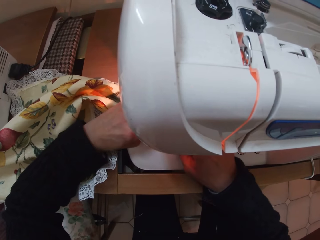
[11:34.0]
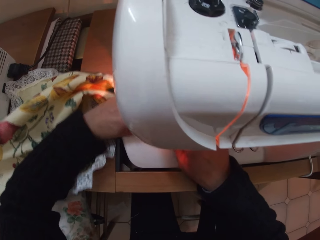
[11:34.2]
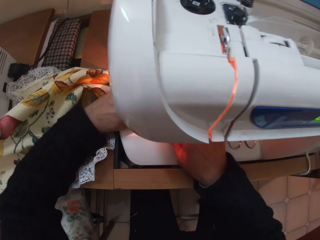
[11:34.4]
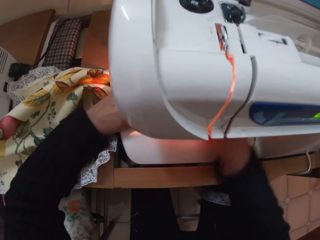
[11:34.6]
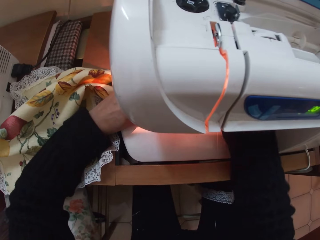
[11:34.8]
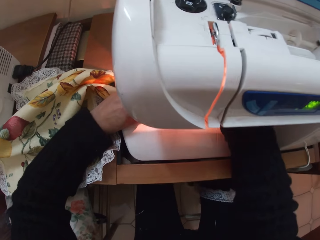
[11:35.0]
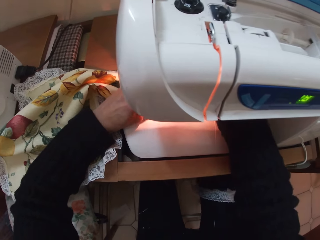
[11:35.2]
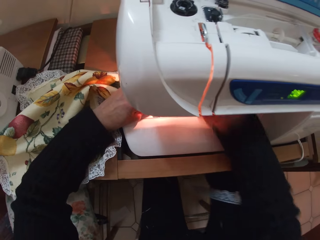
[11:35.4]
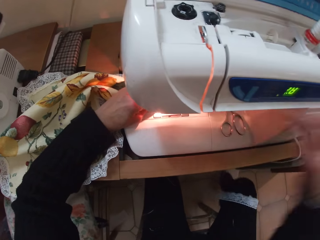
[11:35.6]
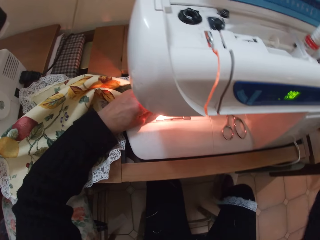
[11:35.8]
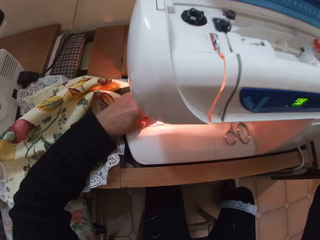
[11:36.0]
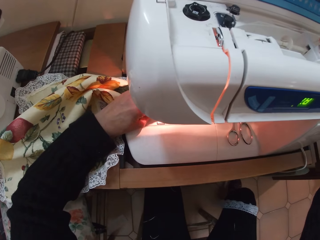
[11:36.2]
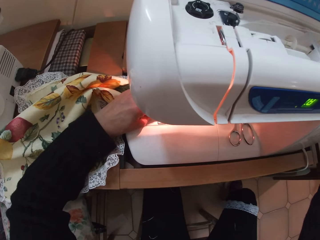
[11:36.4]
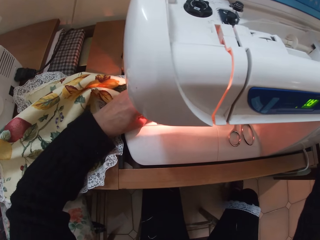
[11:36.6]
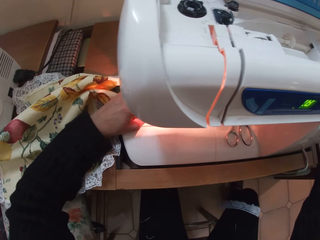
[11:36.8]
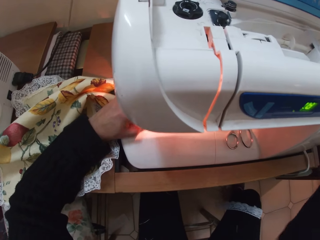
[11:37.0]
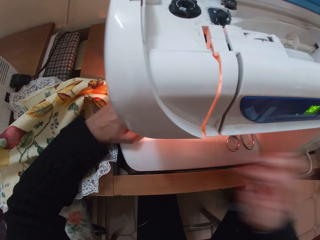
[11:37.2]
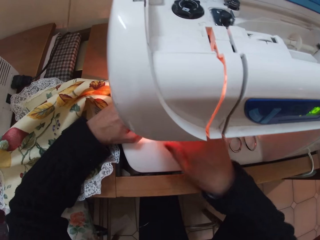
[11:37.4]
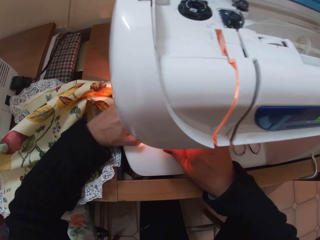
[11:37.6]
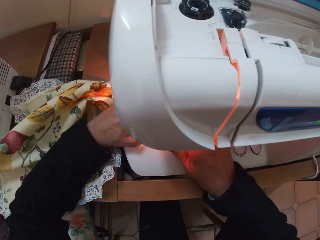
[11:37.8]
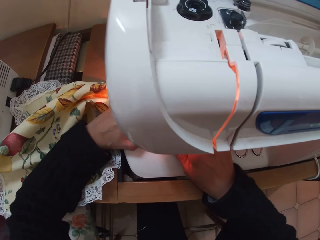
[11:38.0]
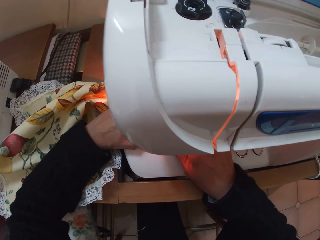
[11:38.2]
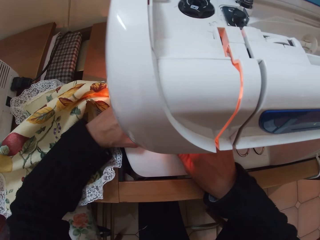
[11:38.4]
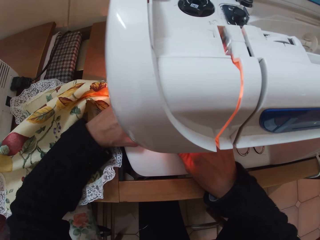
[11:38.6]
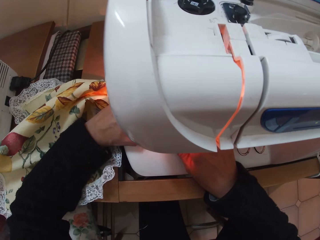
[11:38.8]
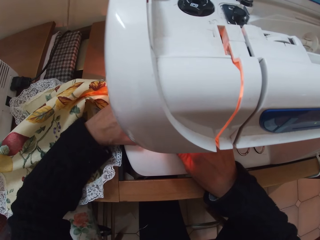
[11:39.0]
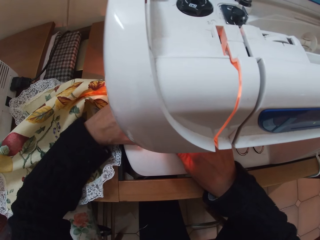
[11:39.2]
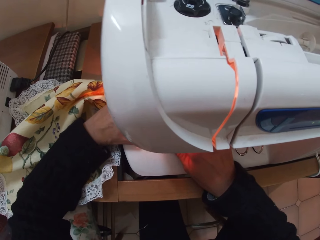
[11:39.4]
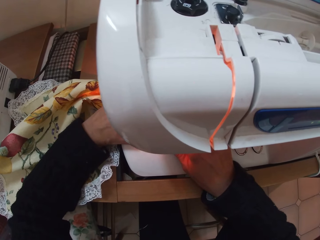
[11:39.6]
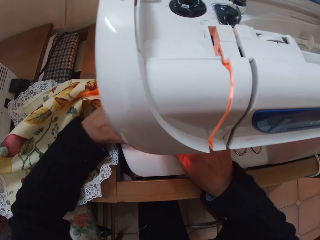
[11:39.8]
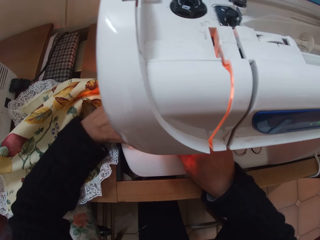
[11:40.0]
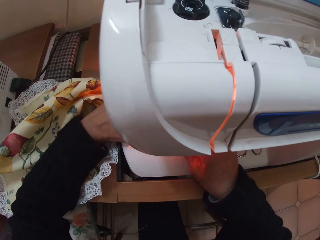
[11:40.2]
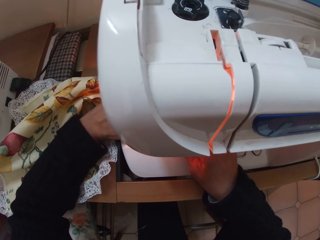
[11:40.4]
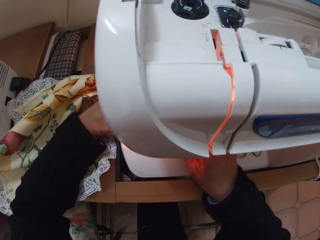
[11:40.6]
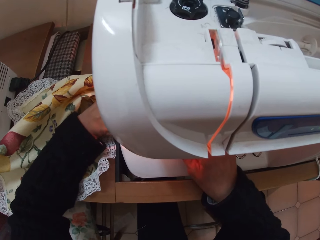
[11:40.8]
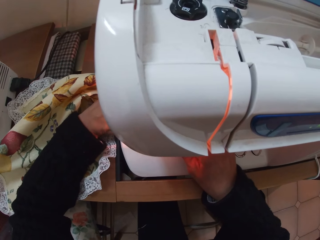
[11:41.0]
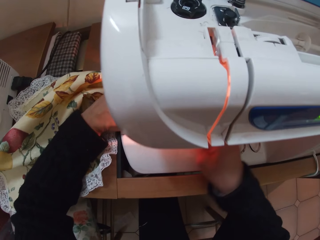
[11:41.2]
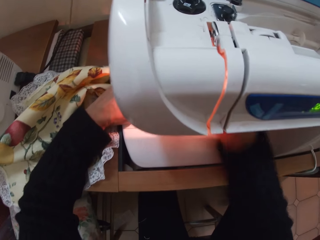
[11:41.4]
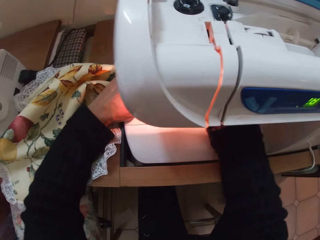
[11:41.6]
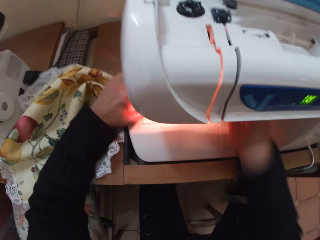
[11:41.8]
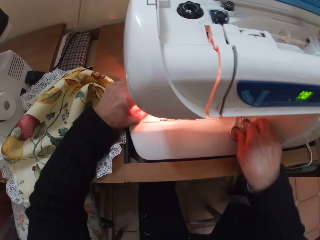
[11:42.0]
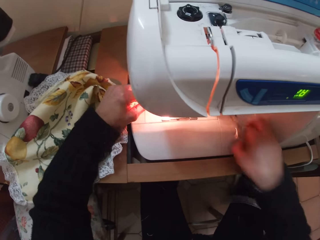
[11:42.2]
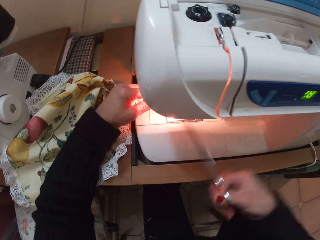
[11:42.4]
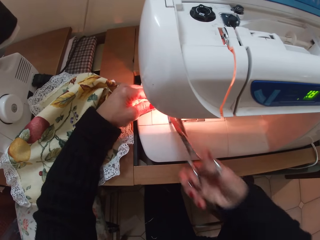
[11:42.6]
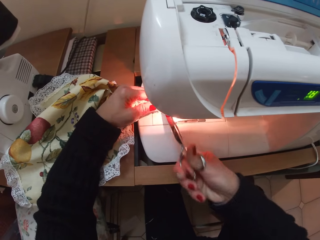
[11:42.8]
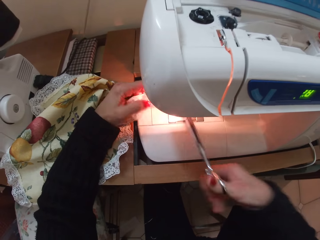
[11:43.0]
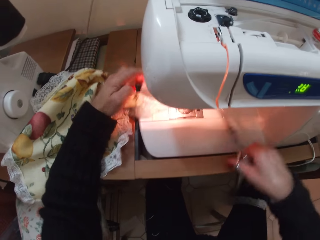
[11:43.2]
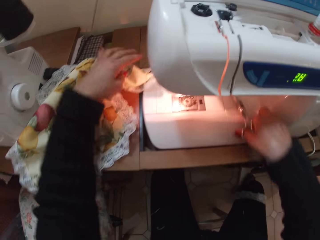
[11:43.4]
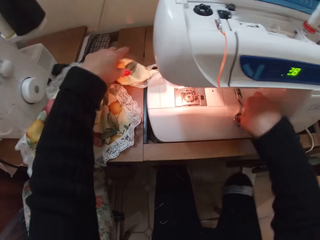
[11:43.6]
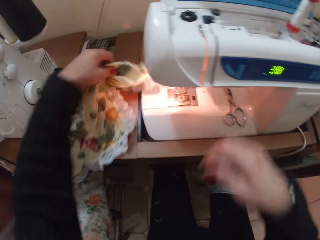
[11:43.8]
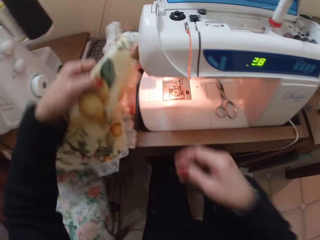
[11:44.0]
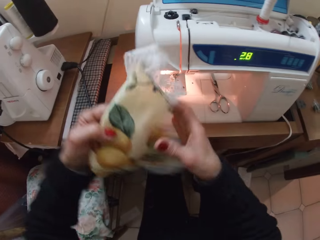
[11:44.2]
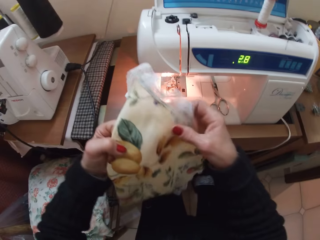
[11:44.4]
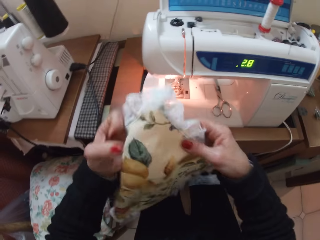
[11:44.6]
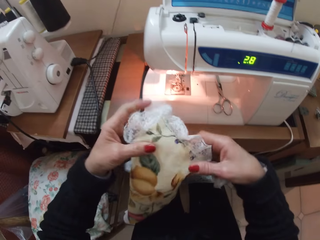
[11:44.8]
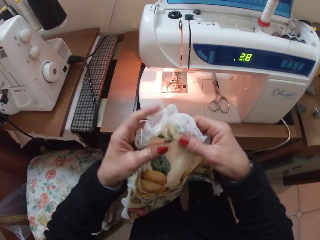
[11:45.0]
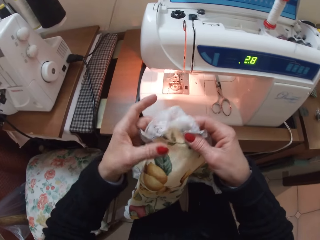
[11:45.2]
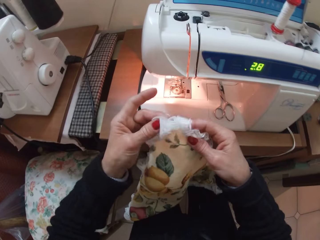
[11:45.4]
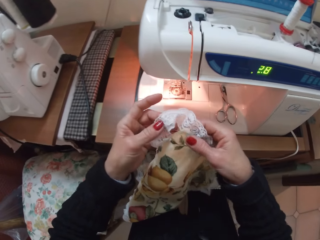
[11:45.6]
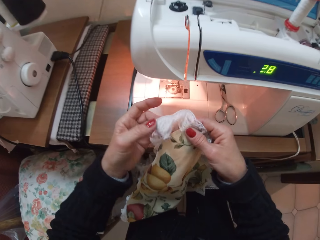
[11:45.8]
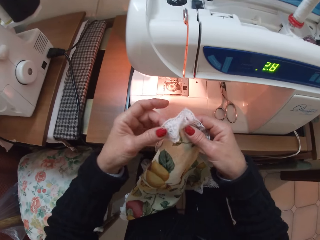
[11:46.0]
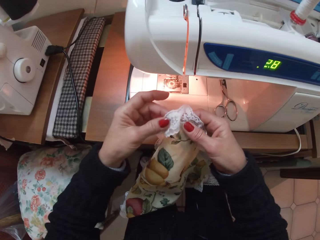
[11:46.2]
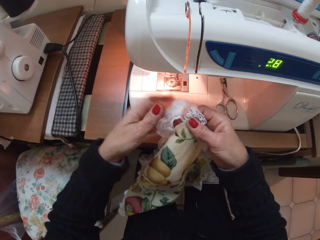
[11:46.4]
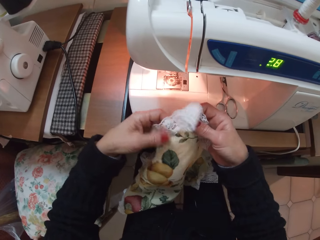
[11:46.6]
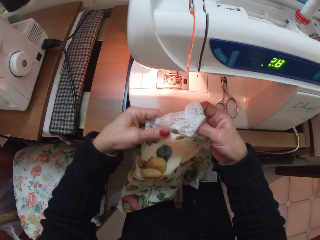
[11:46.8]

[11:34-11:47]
The camera wearer adjusts the cloth with her left hand. She moves her right hand slightly to the right, removes her right hand from the sewing machine. She sews the cloth. She returns her right hand to the sewing machine. She moves the cloth with her left hand. She moves her right hand slightly to the right. She stops sewing. She picks up the pair of scissors with her right hand. She cuts the thread under the sewing machine. She cuts the cloth. She releases the cloth in her left hand. She drops the scissors in her right hand. She picks up the cloth with her left hand. She removes the cloth from the sewing machine. She holds an edge of the cloth with her right hand. She assesses the piece of cloth. She adjusts the lace of the cloth with both hands.

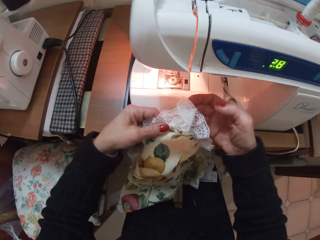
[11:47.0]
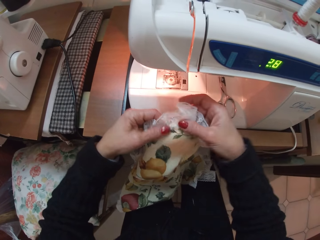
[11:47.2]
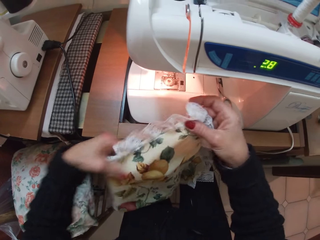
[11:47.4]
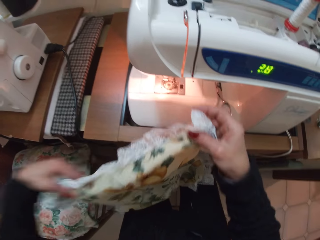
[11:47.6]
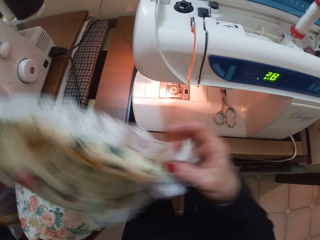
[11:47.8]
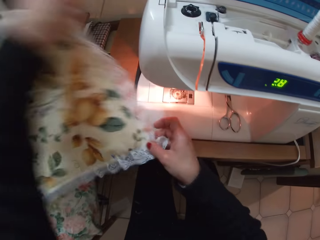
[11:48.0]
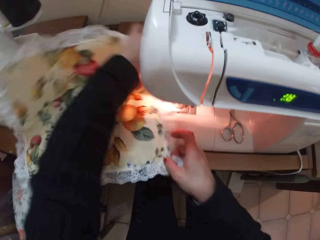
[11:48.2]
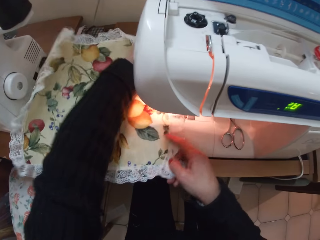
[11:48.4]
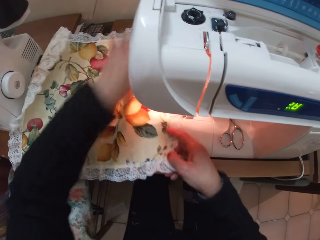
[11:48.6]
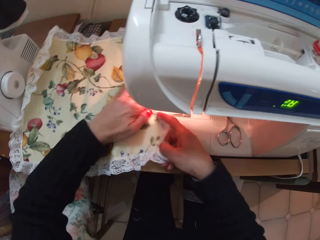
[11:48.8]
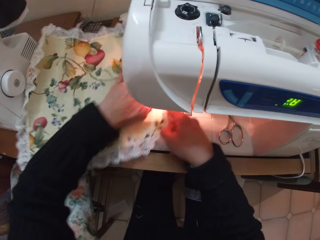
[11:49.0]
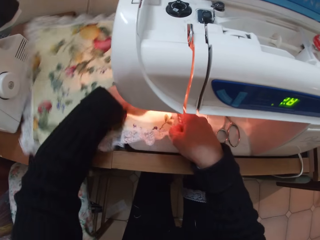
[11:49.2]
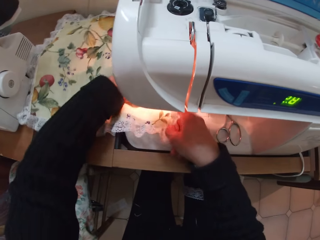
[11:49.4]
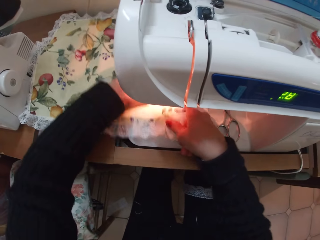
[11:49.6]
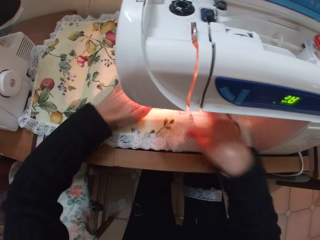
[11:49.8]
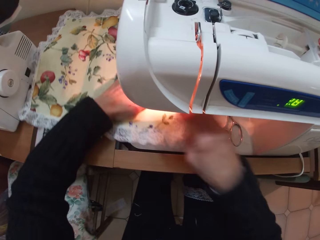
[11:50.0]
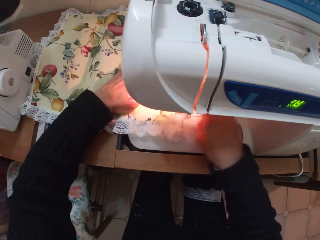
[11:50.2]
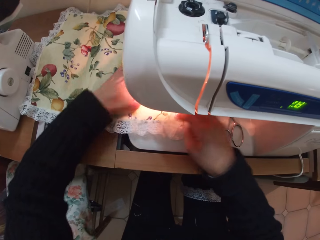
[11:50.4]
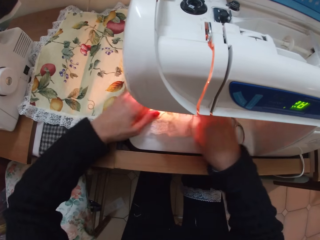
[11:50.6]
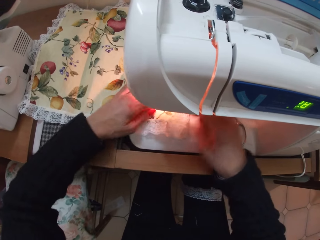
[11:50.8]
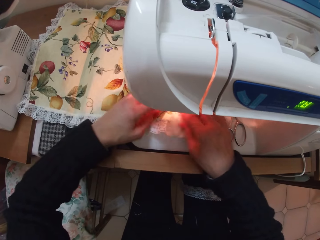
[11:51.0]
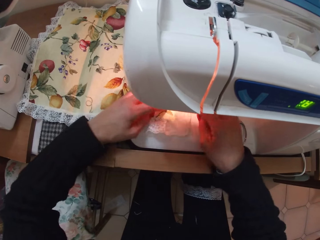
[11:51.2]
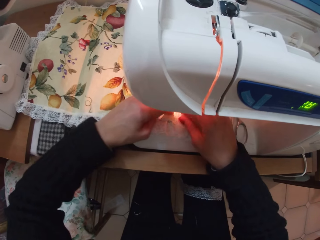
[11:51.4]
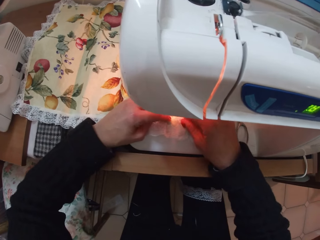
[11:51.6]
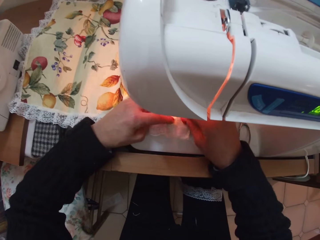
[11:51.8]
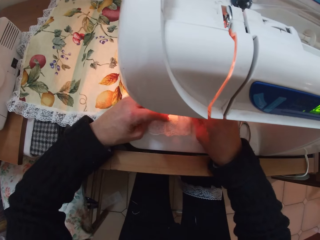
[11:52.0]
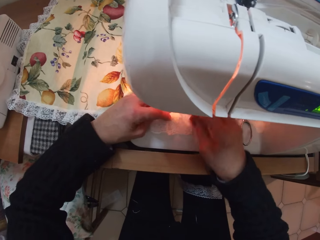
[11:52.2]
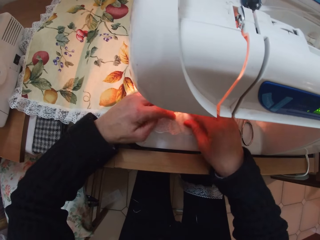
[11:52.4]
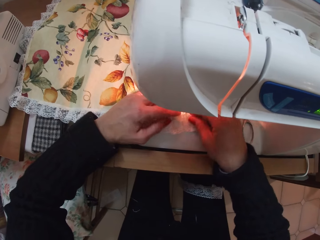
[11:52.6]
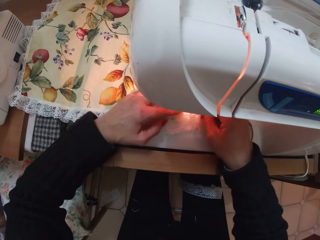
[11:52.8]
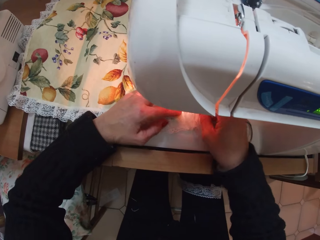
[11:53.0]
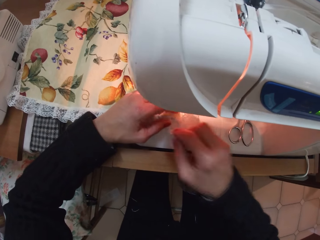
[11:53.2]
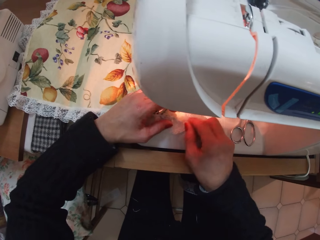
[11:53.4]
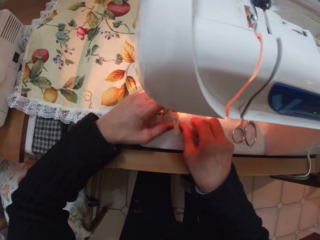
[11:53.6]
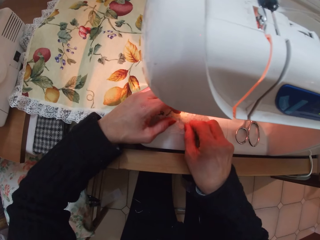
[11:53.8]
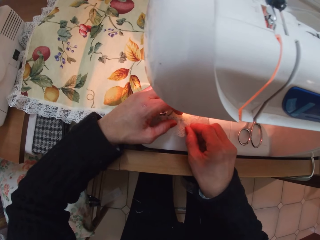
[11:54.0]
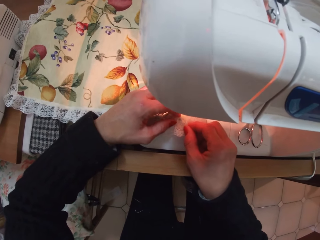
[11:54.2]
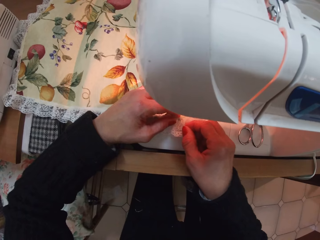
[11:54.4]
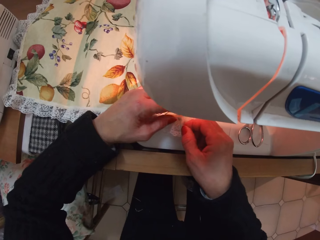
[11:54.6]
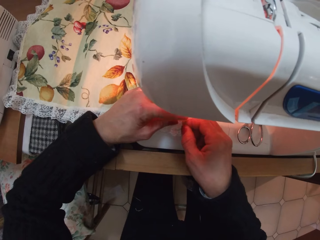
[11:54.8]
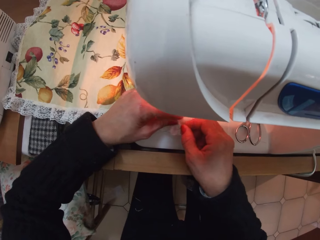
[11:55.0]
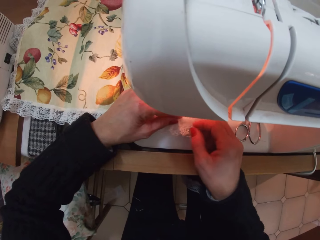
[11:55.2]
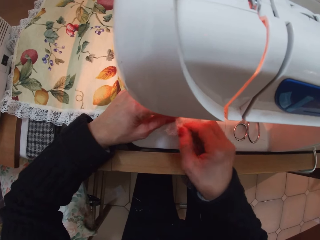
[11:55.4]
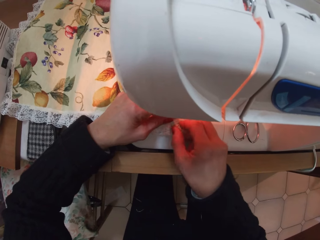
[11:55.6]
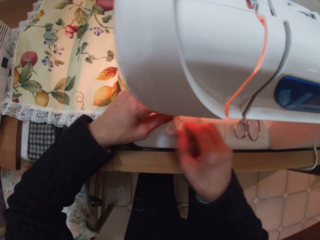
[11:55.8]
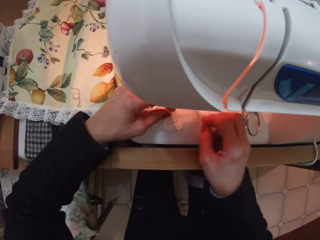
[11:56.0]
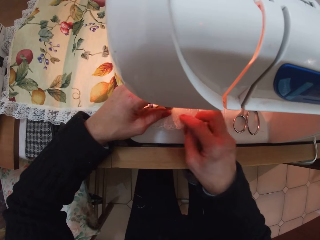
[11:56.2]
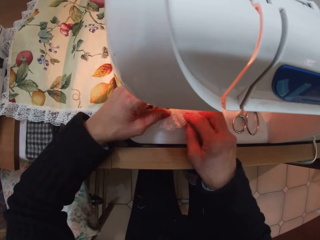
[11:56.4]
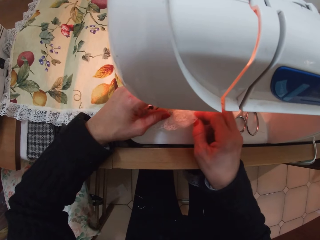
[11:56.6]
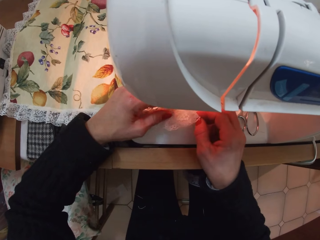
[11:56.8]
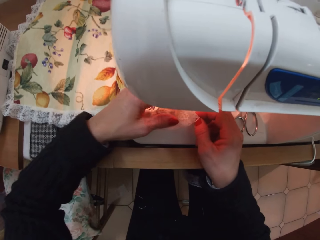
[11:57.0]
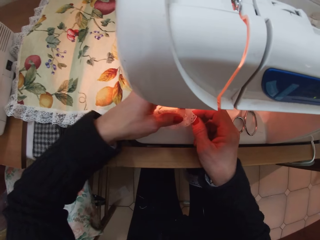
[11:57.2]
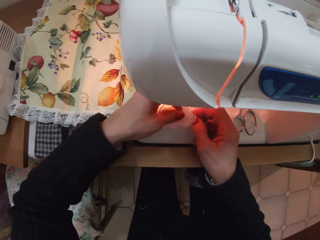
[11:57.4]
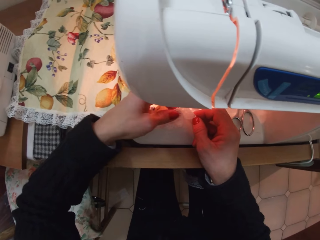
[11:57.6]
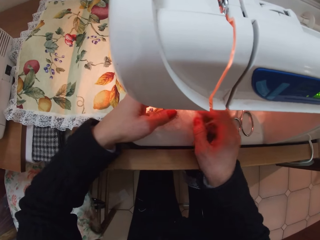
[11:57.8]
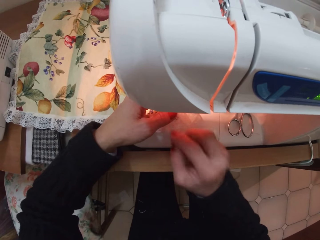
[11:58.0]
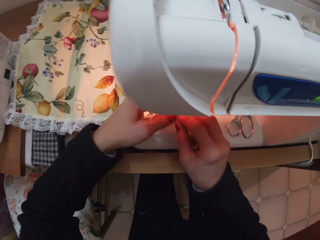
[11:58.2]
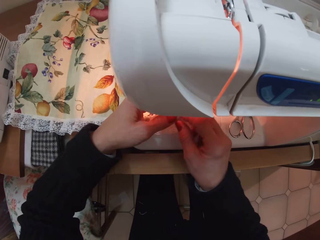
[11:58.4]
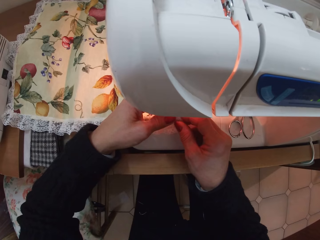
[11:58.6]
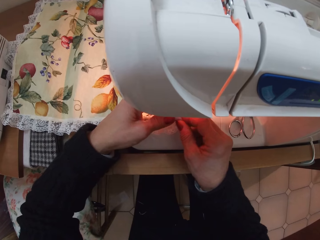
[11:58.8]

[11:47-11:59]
The camera wearer returns the cloth on the sewing machine with her left hand. She adjusts the cloth on the sewing machine with her left hand. She adjusts the cloth with her right hand. She resets the angles of the cloth. She adjusts the lace with both hands.
